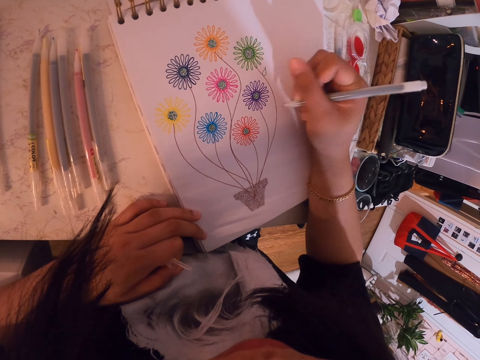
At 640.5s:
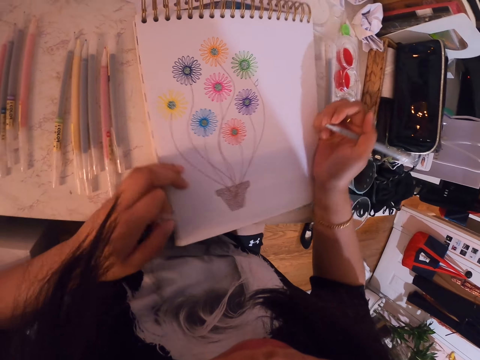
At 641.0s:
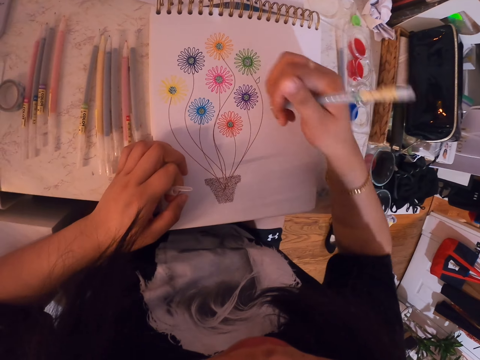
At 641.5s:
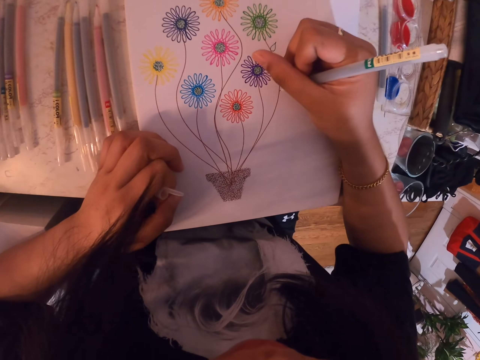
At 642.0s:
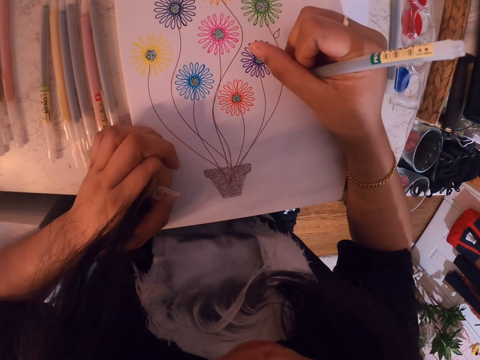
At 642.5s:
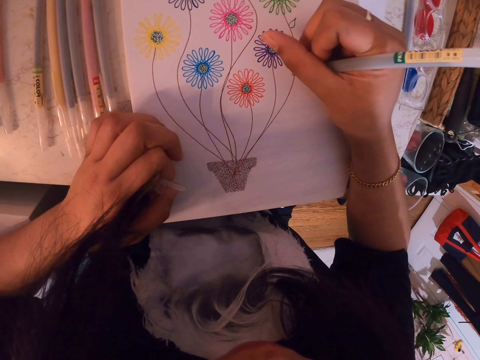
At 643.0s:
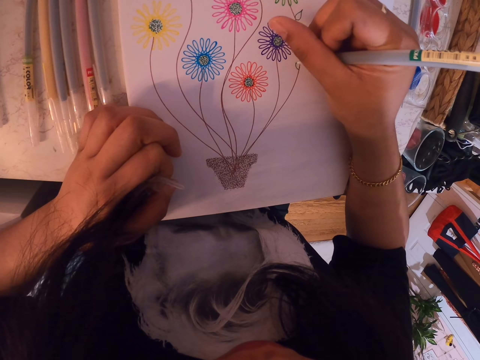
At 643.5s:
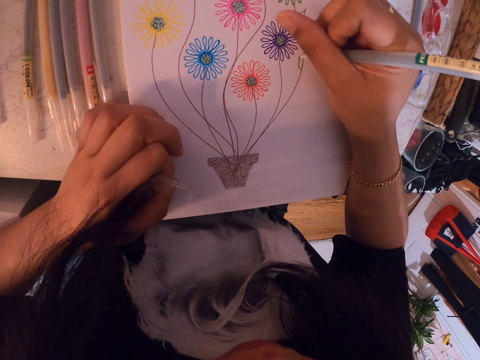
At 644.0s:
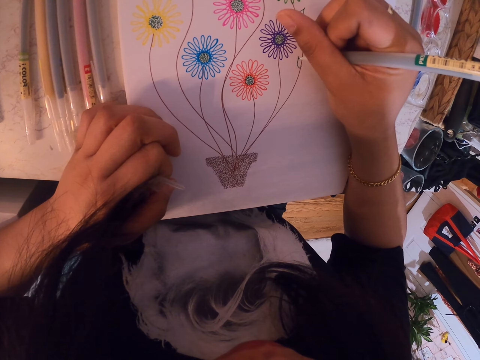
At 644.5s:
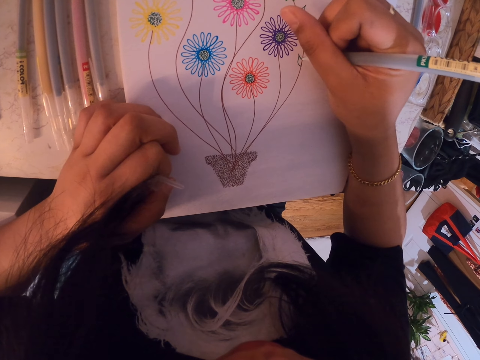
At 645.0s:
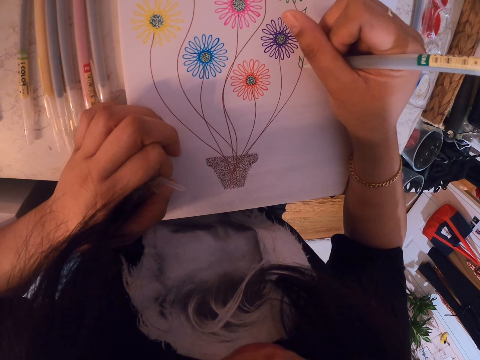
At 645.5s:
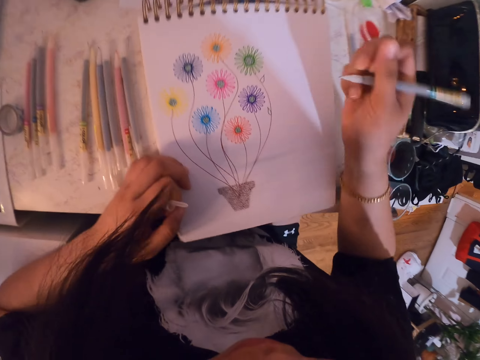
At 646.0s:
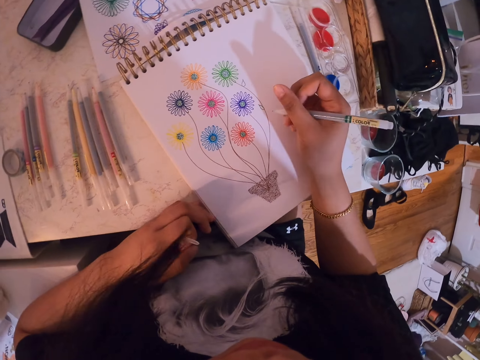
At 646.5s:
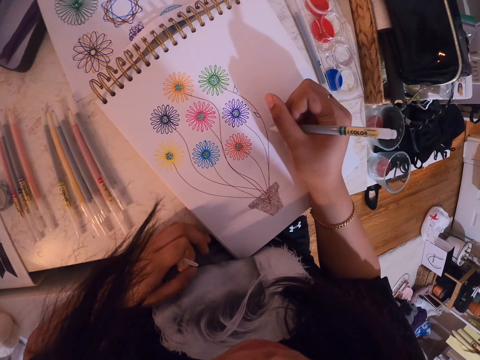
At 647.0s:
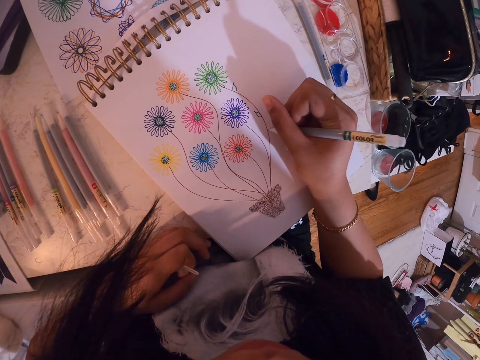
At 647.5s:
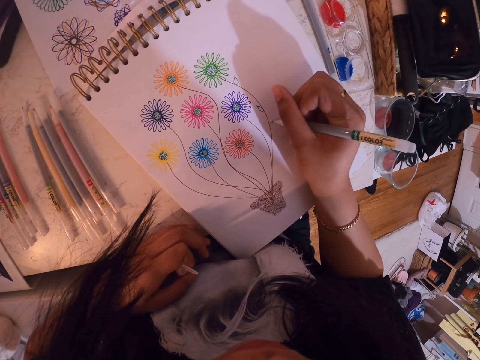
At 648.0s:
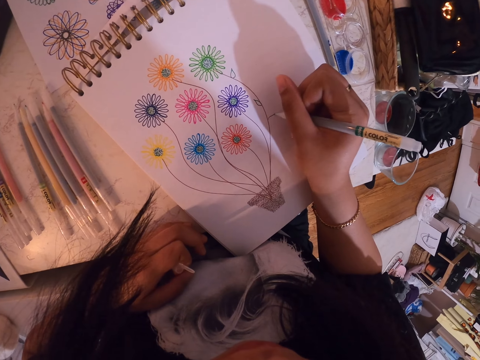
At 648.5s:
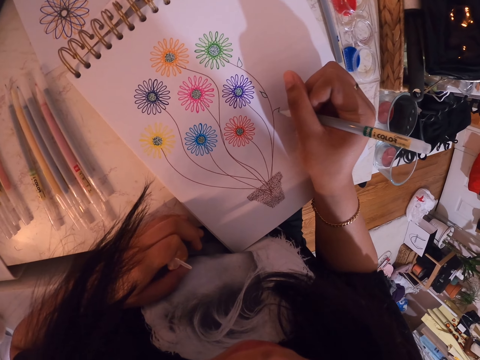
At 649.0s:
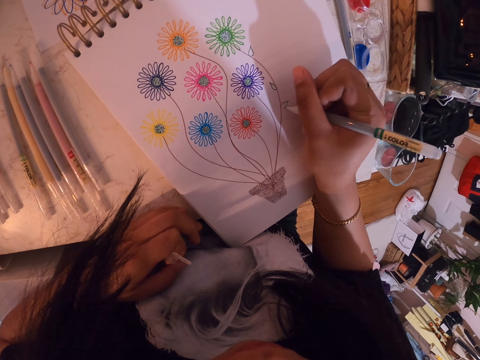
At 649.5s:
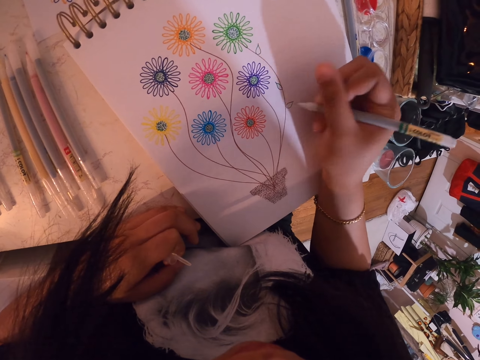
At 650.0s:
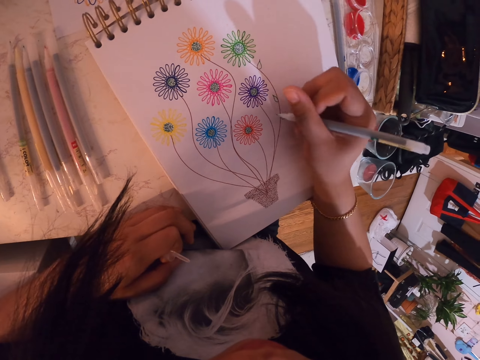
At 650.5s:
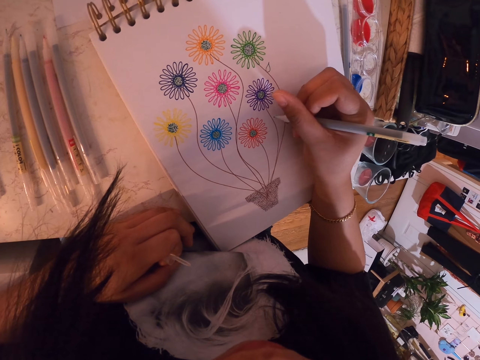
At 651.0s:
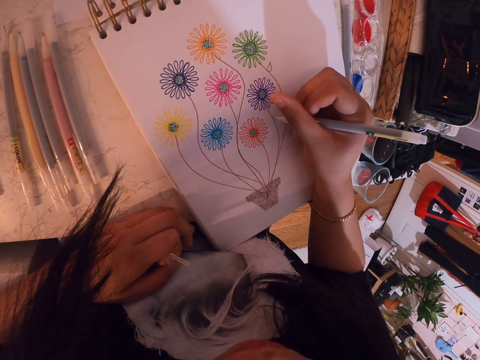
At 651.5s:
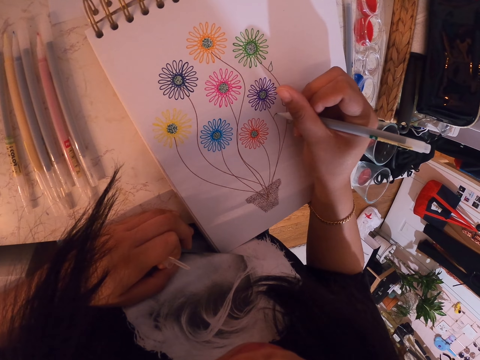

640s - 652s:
The camera wearer moves the book. They draw on the book.

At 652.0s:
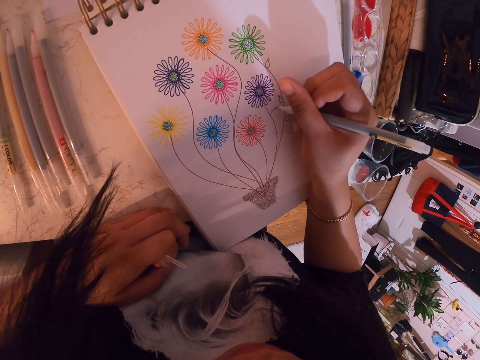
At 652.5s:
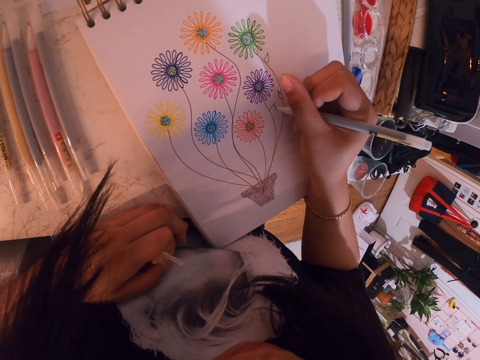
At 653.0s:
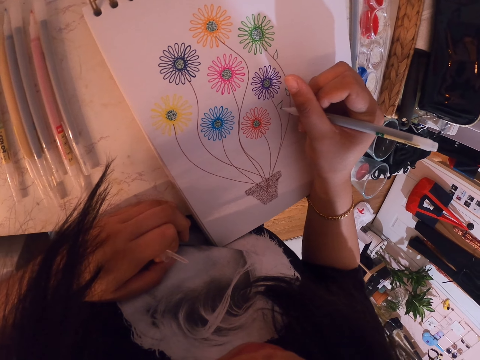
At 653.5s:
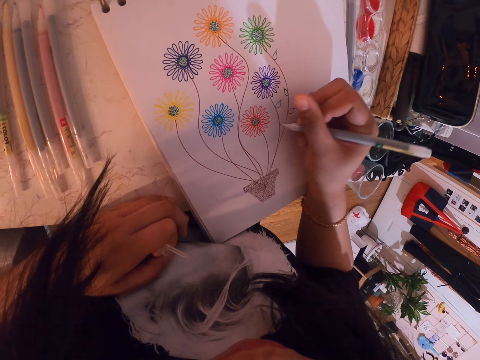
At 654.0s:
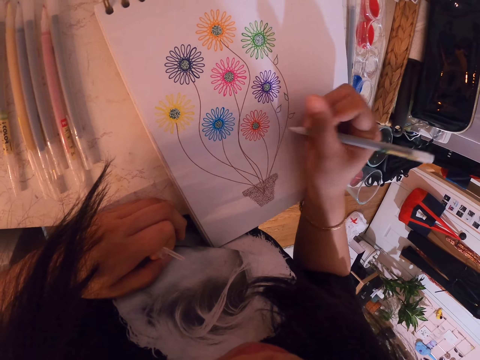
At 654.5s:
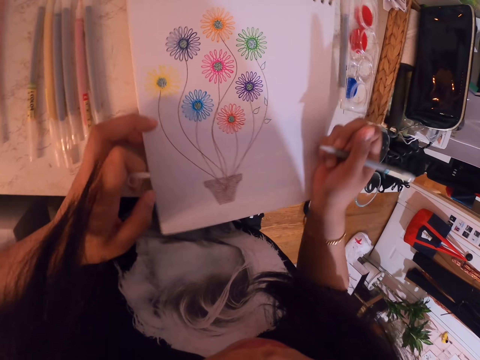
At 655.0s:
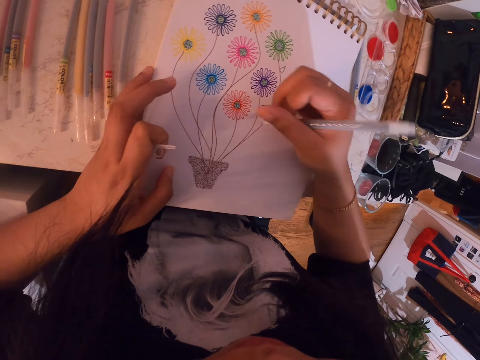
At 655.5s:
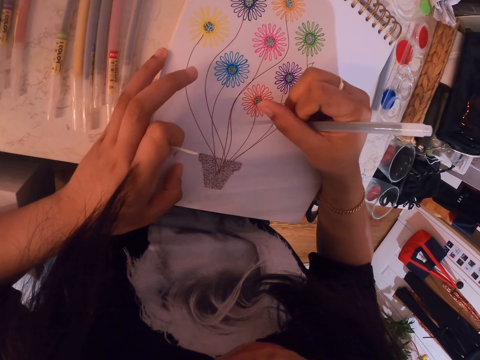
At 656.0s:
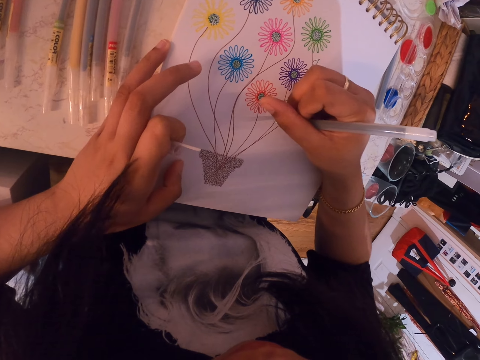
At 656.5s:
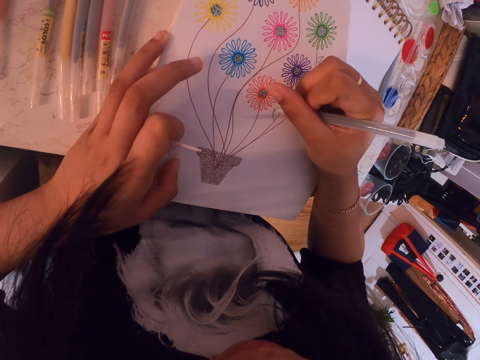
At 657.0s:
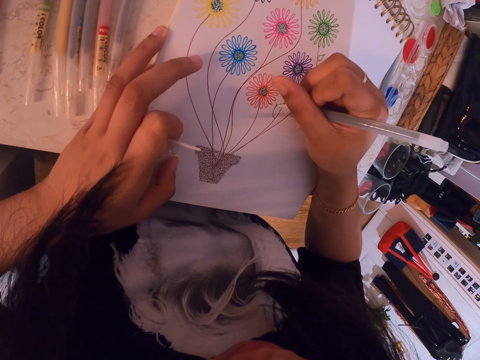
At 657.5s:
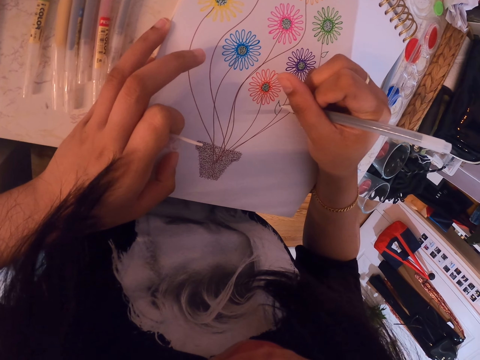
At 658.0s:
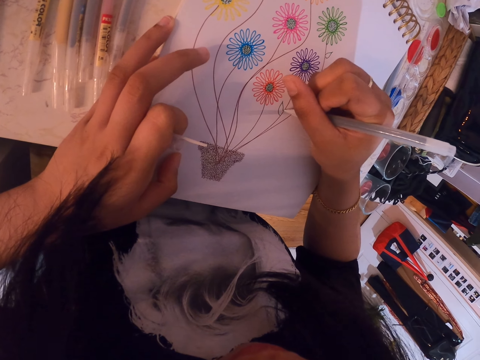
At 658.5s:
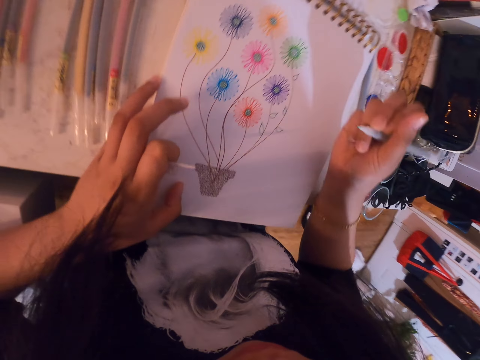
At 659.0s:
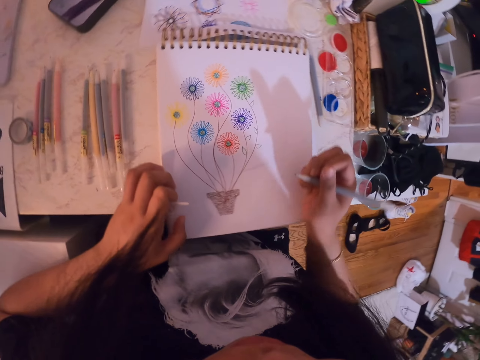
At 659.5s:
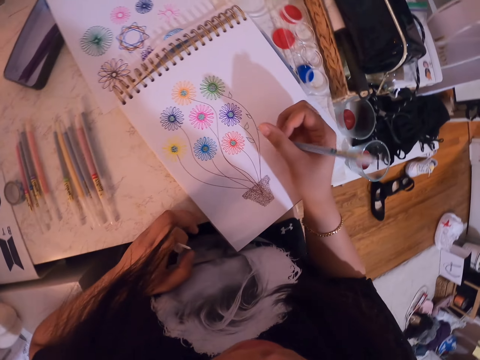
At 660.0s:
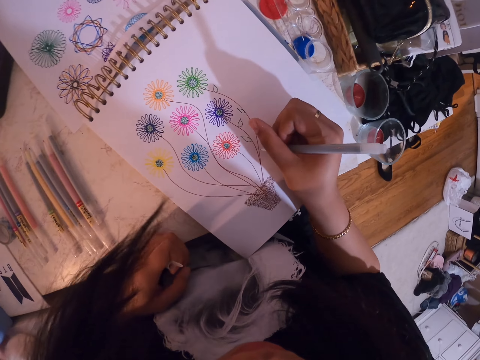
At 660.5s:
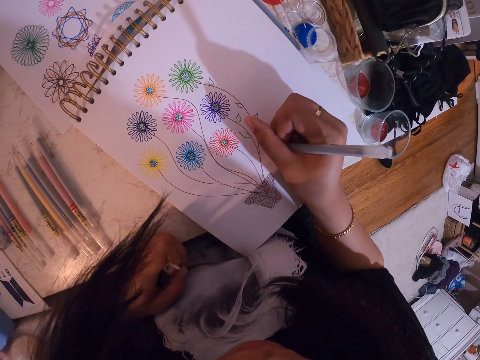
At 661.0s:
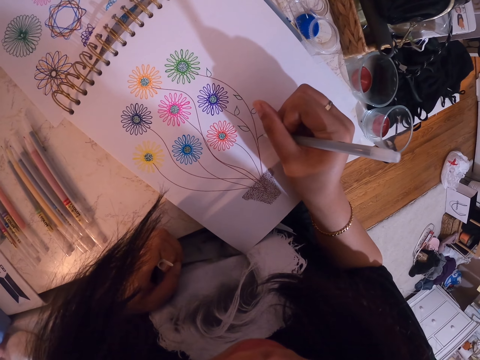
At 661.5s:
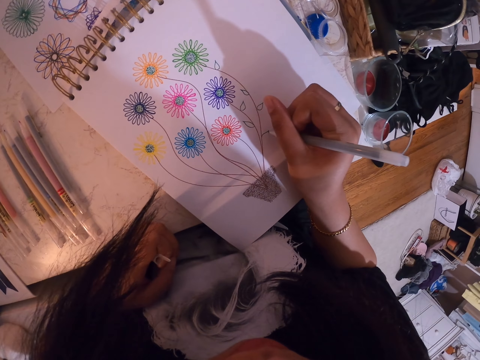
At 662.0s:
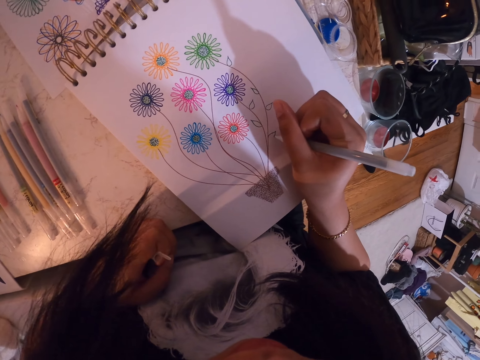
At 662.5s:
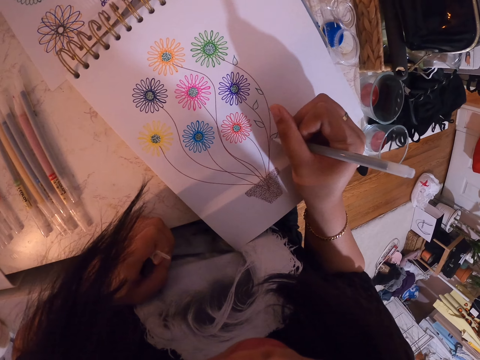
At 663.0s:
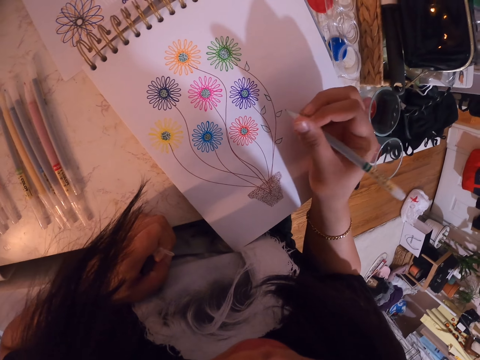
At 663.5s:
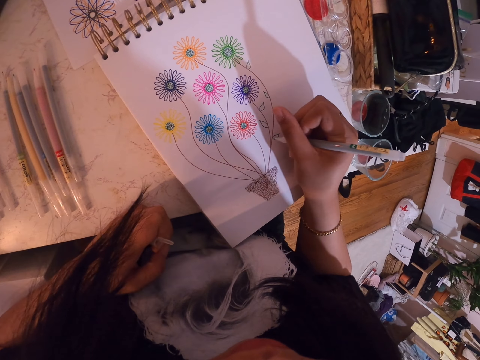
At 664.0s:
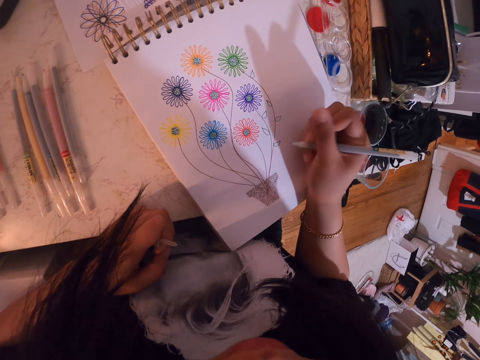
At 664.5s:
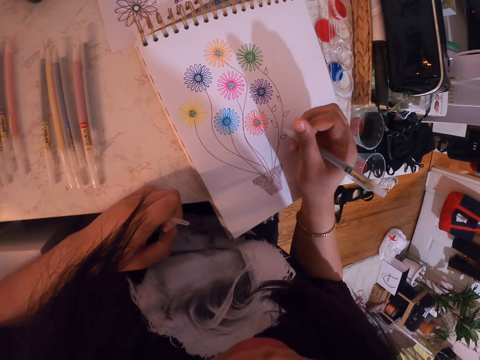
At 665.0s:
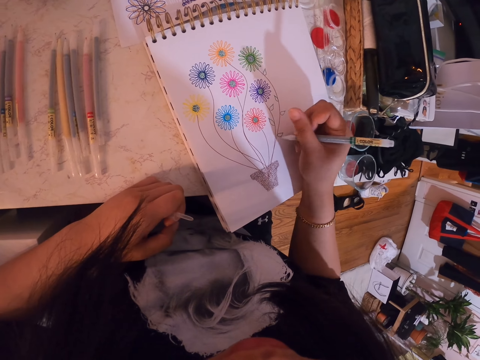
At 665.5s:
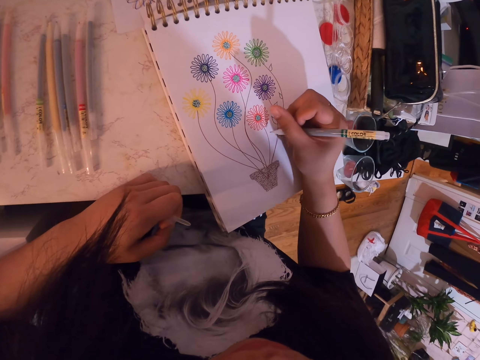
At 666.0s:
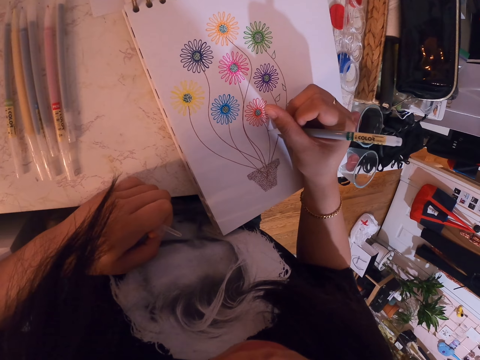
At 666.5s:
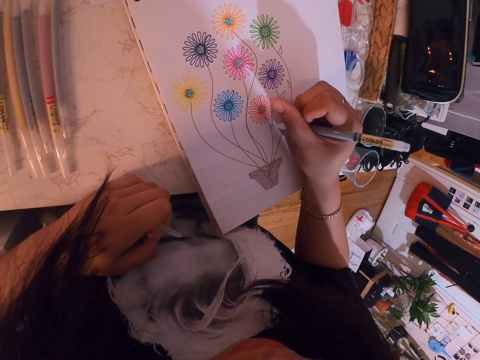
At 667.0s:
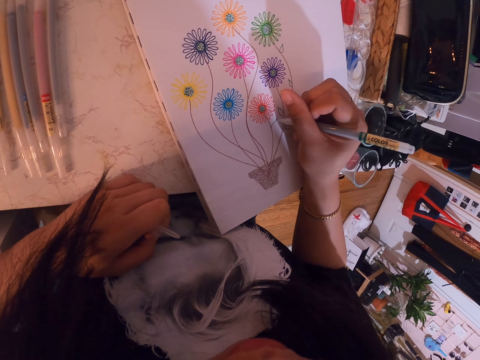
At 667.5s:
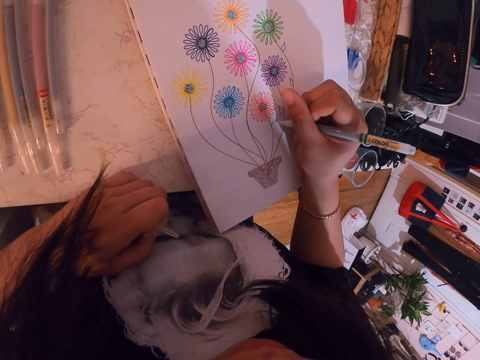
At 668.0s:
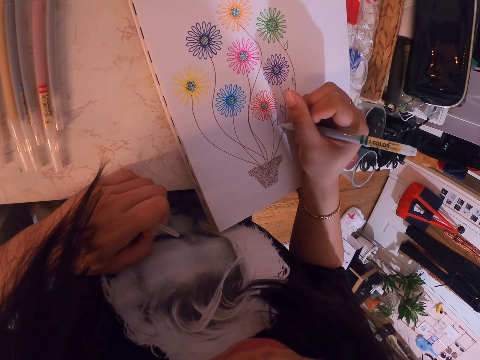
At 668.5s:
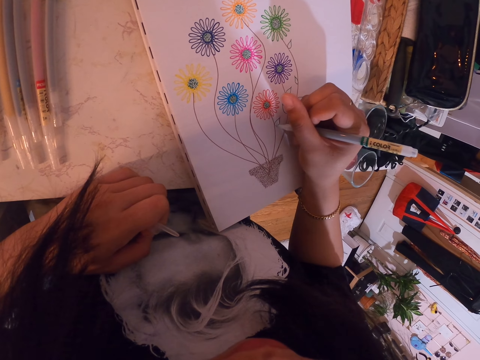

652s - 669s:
The camera wearer moves the book. They draw on the book. They move the book. They draw on the book.
